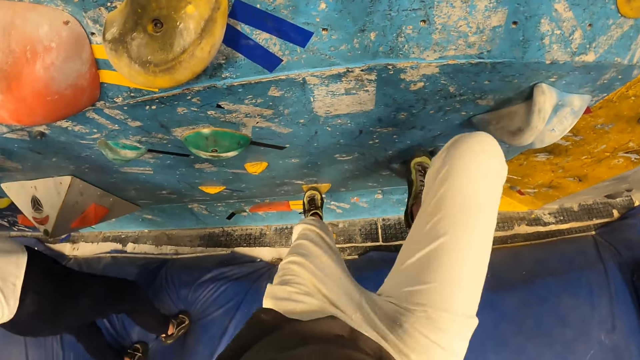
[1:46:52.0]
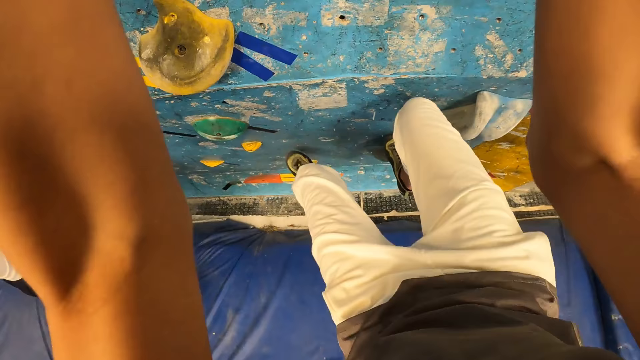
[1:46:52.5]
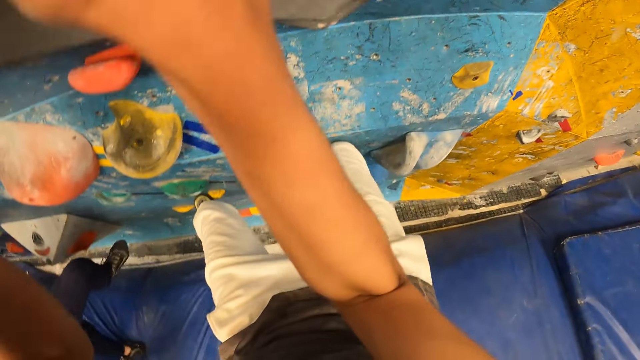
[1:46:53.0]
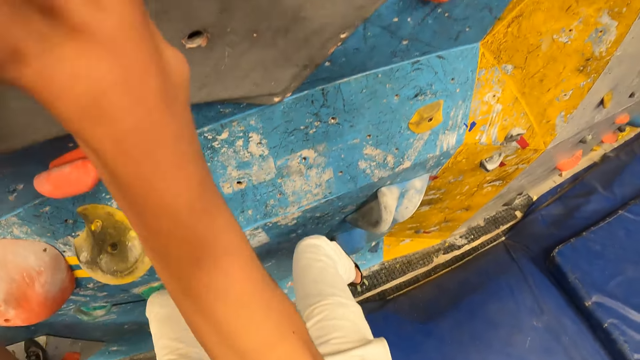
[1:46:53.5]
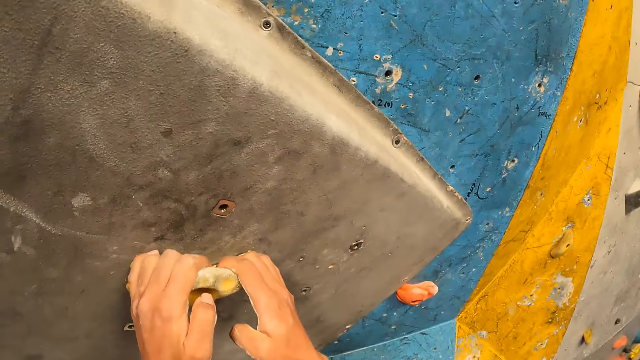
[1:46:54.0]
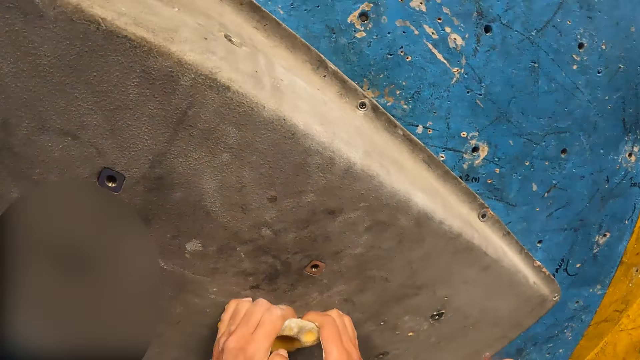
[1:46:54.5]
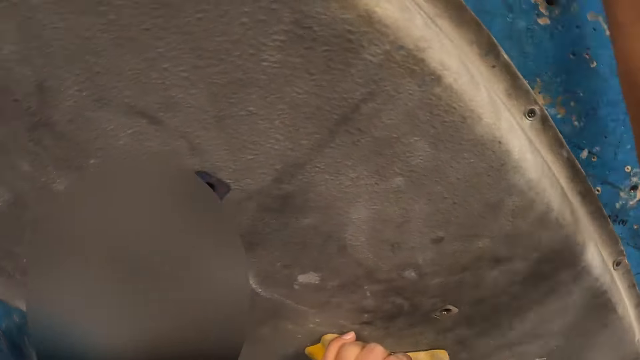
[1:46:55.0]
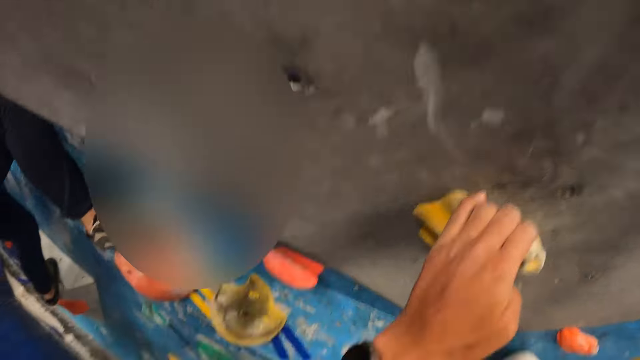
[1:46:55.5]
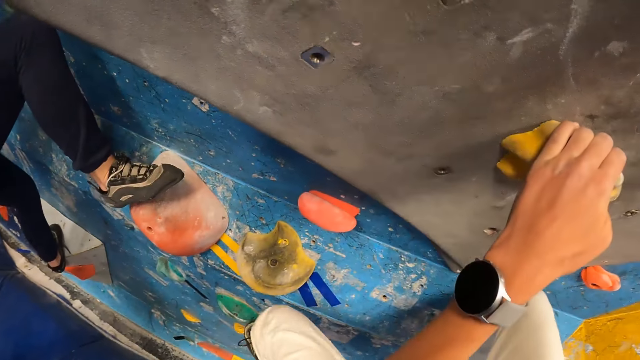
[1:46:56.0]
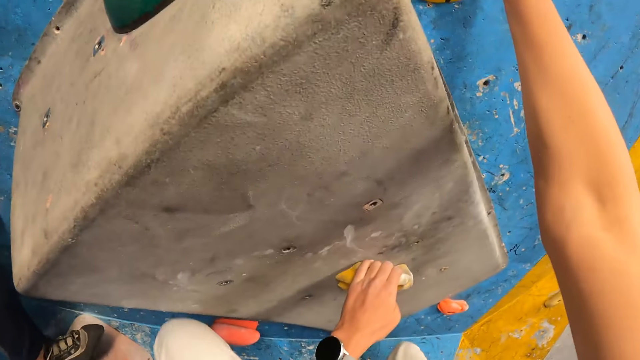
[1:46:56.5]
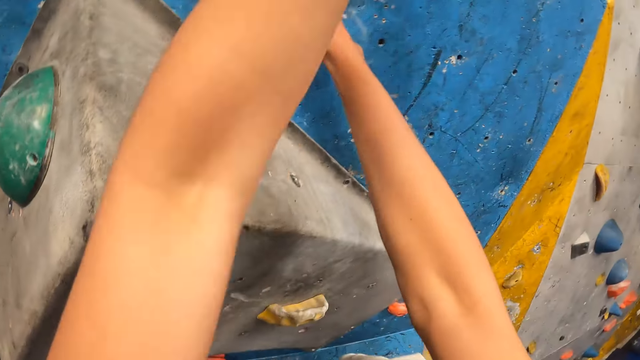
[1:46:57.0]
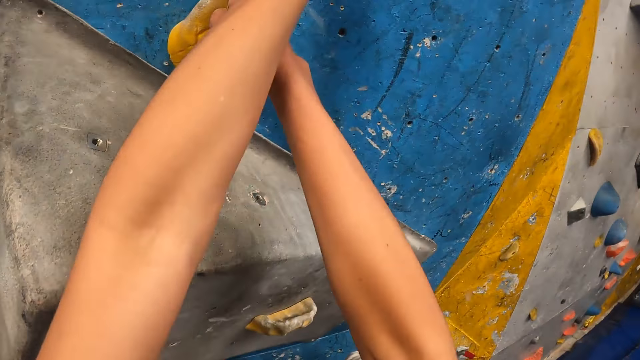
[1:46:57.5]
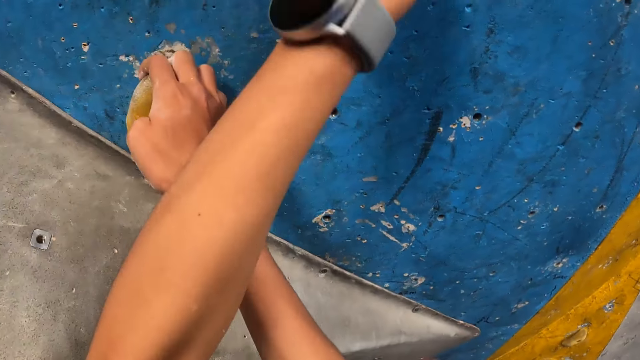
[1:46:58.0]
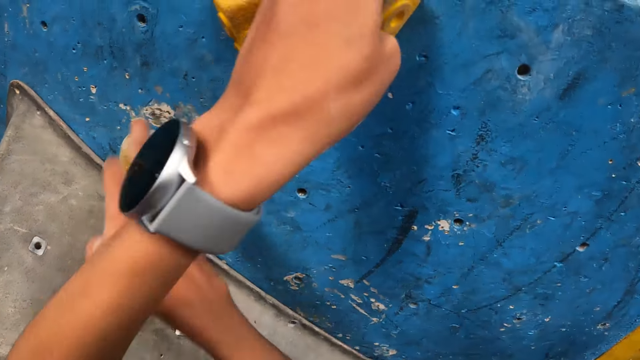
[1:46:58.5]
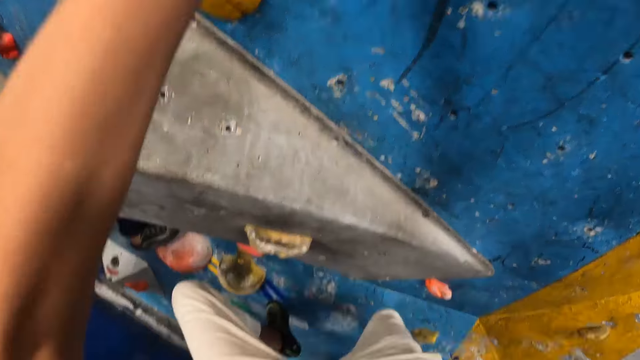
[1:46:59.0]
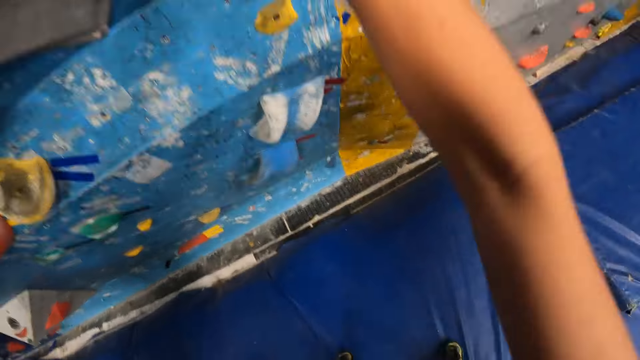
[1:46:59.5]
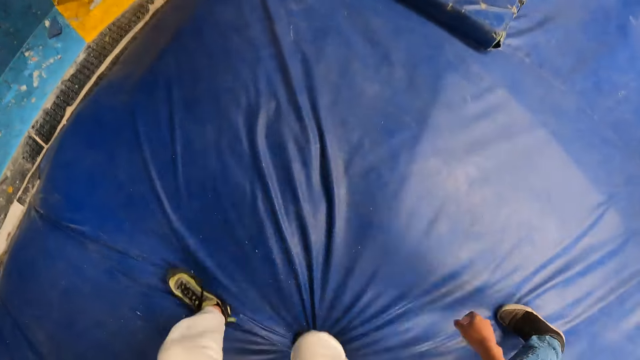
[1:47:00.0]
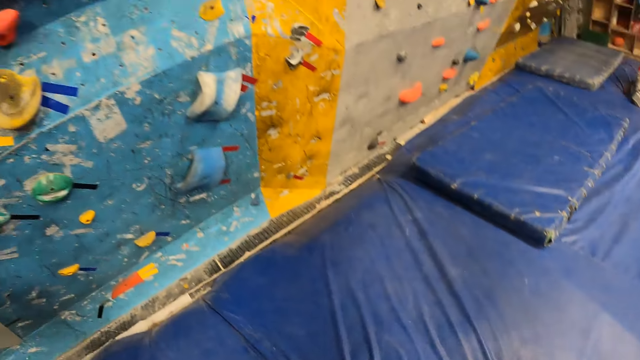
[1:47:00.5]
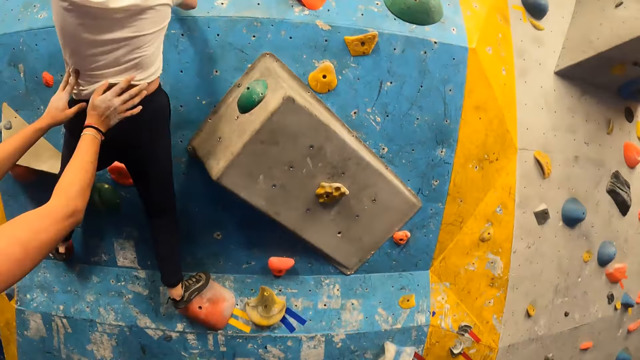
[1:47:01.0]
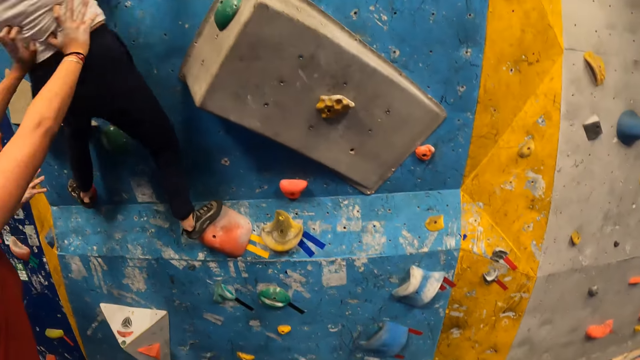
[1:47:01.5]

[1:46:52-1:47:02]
The camera wearer jumps down from the wall.

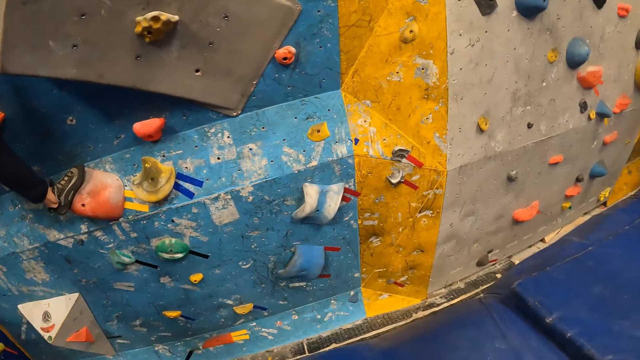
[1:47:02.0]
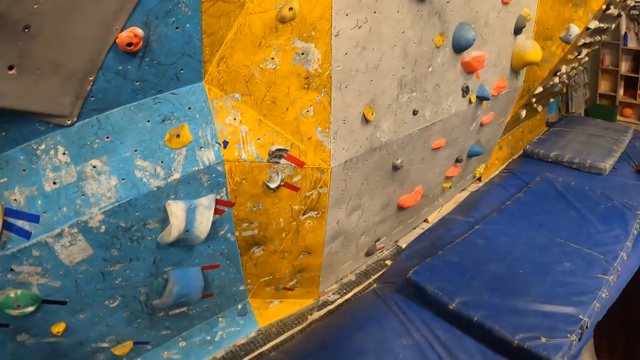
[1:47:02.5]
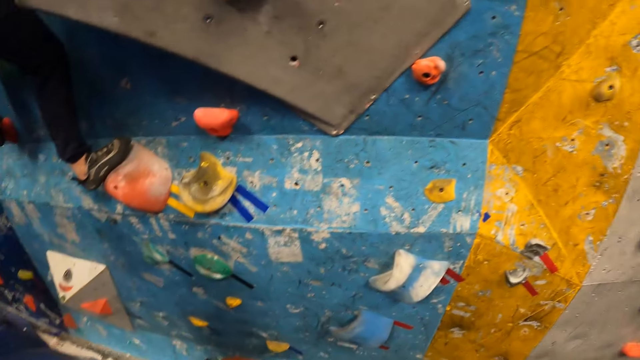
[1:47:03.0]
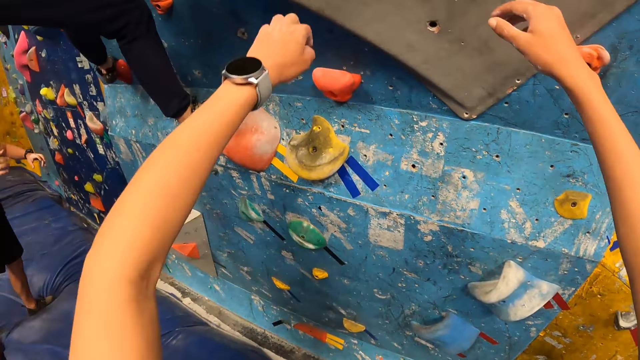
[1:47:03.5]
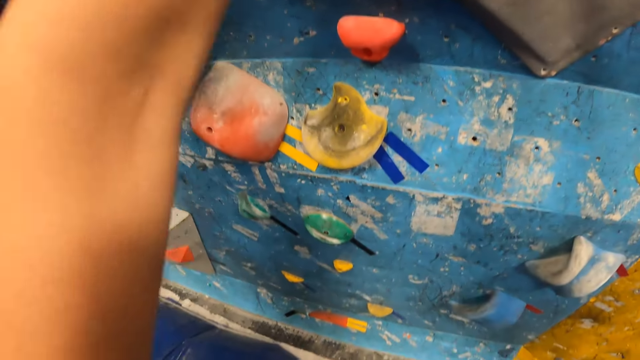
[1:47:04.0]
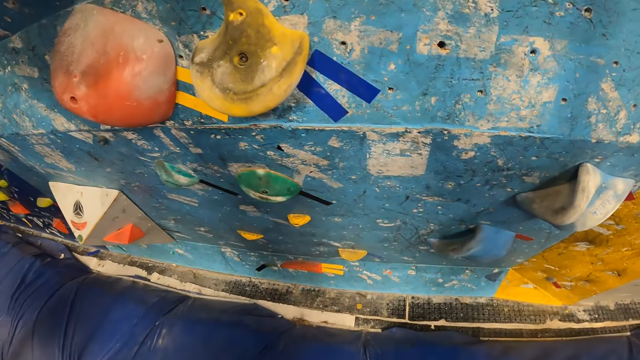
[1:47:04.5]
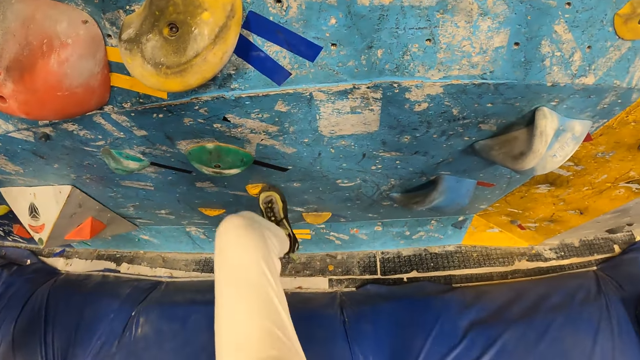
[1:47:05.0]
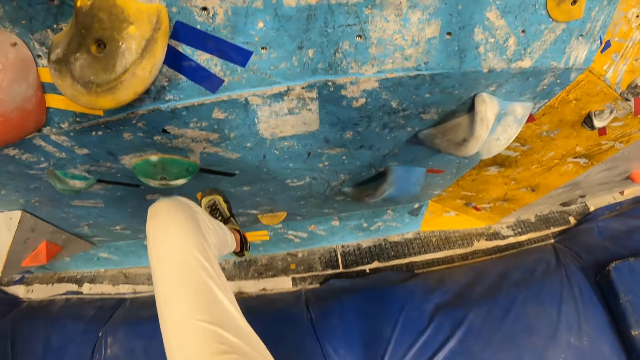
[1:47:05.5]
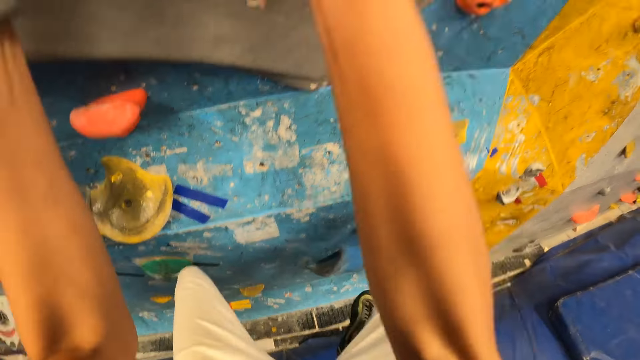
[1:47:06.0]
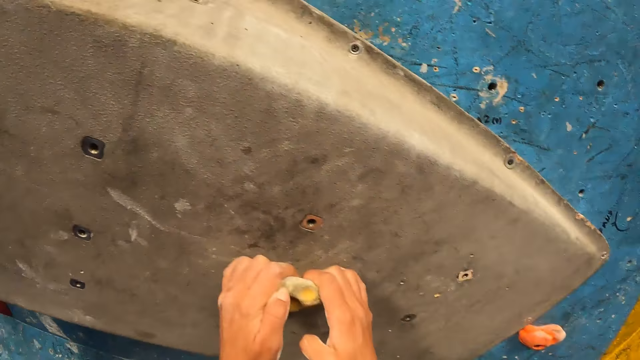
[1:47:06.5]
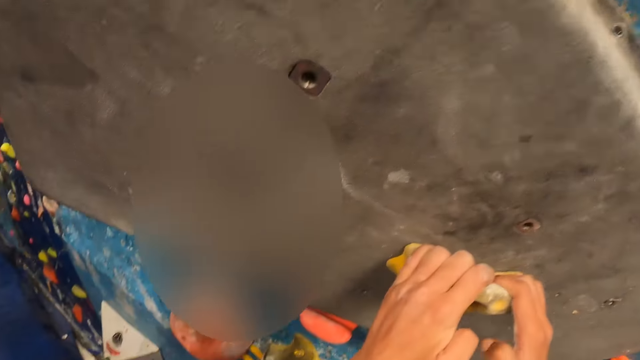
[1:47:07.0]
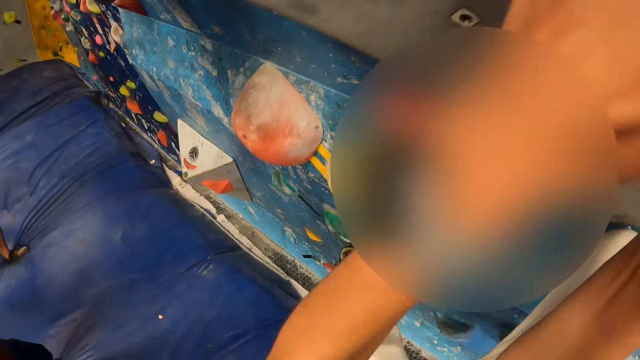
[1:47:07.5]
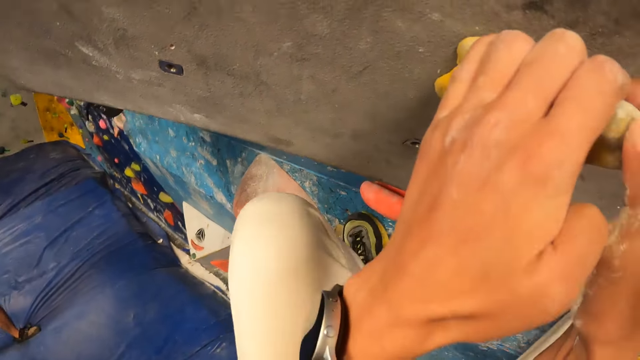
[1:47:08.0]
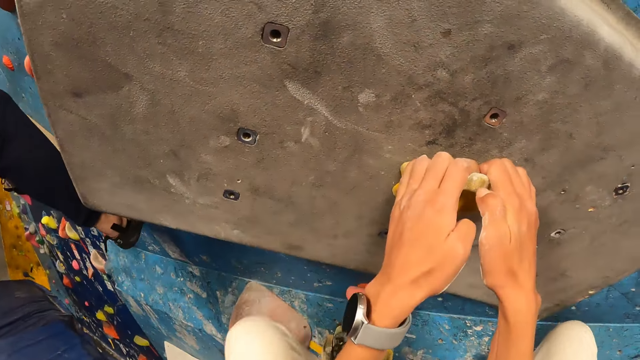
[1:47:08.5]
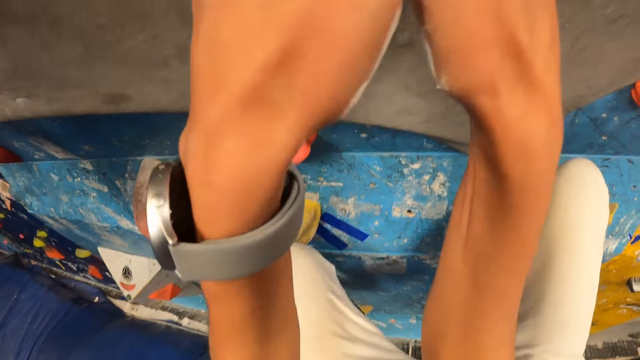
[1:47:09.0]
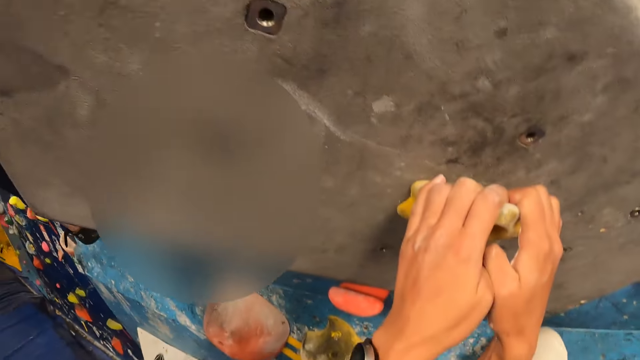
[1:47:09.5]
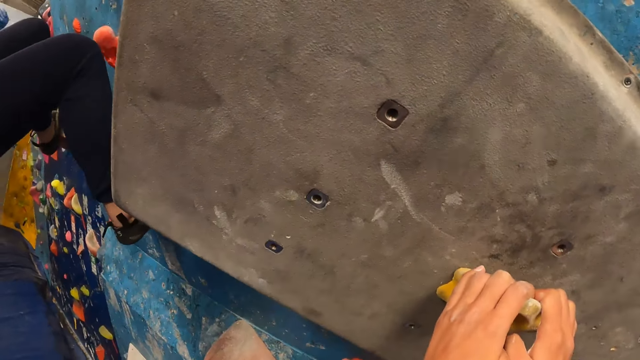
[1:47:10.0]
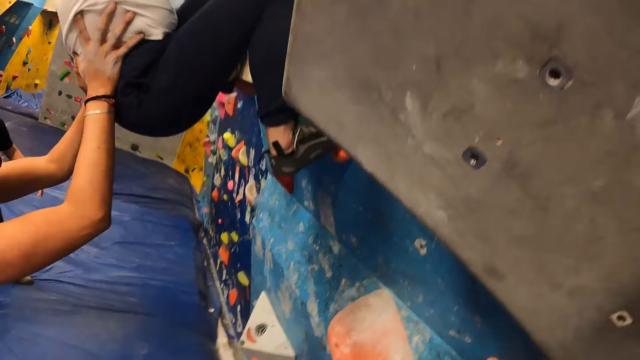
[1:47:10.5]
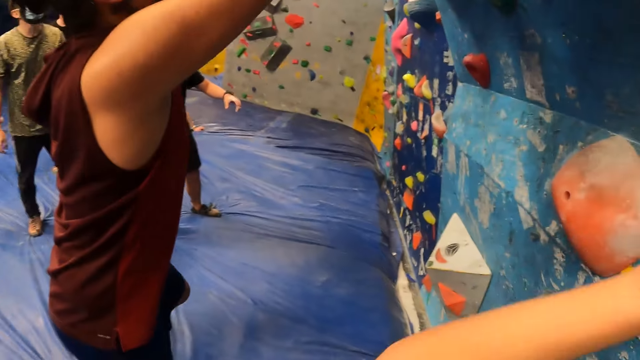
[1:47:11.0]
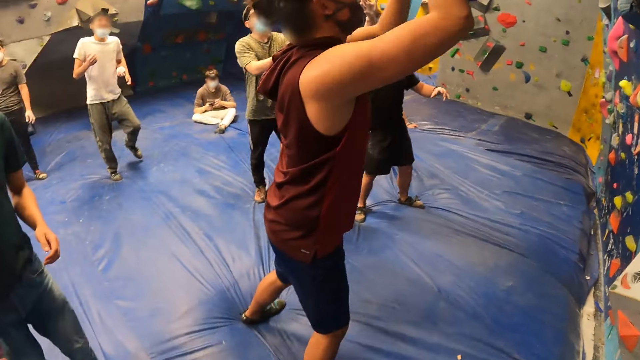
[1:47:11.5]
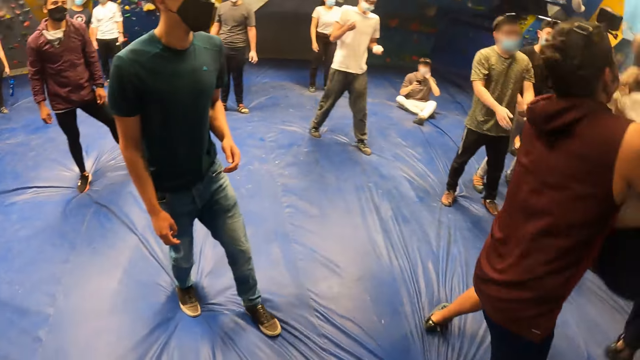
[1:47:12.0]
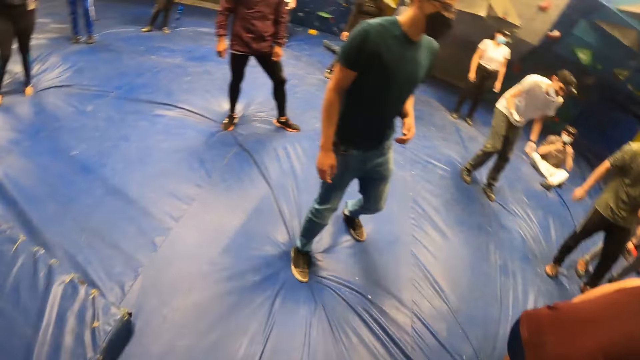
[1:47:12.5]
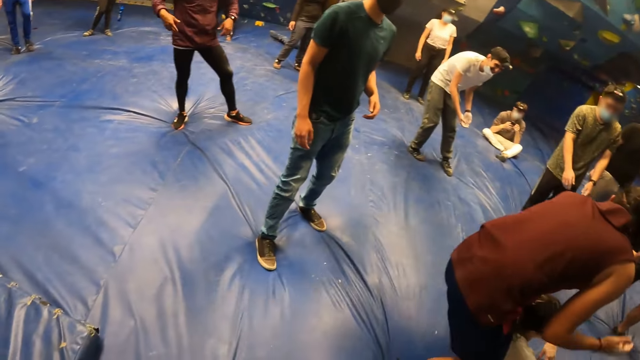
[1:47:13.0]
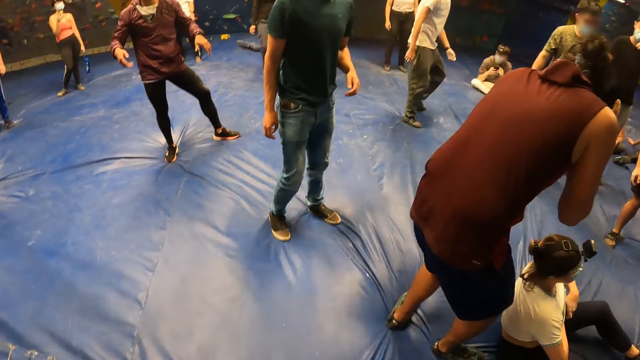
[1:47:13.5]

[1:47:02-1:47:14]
The camera wearer looks around. They climb the bouldering wall with both hands.
